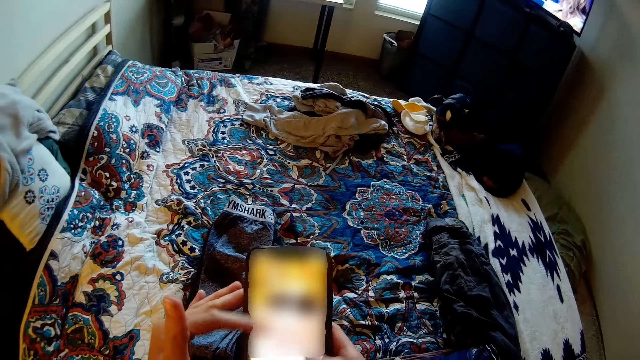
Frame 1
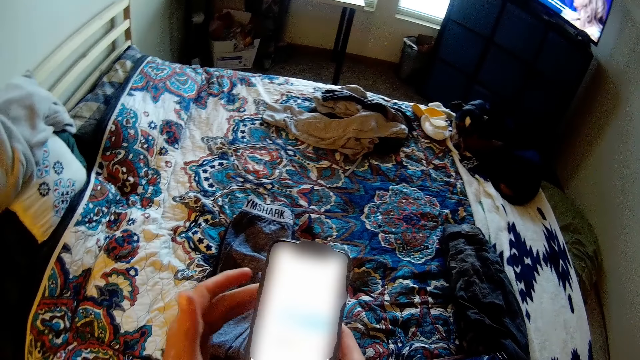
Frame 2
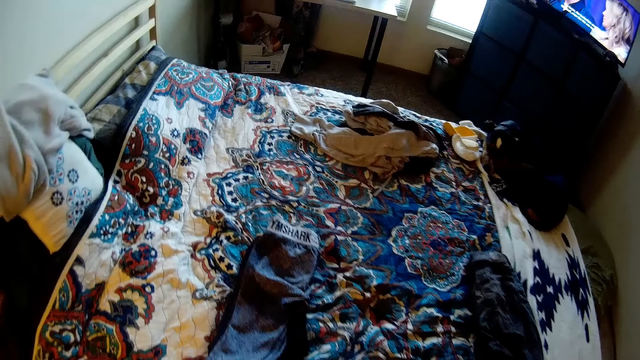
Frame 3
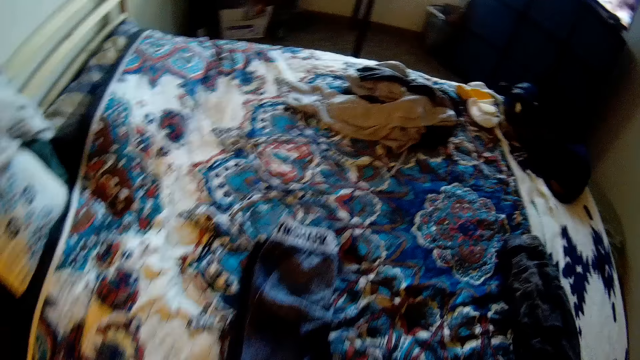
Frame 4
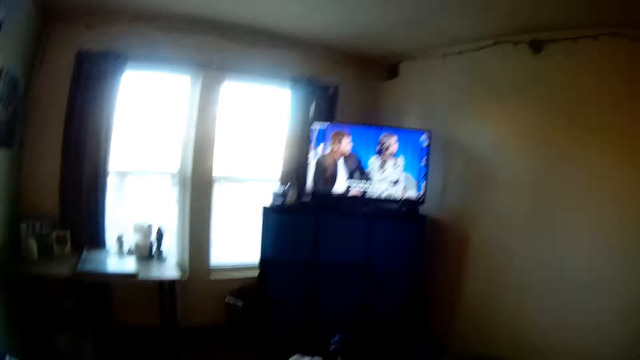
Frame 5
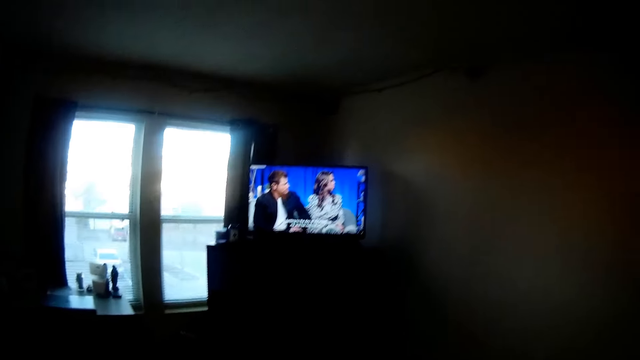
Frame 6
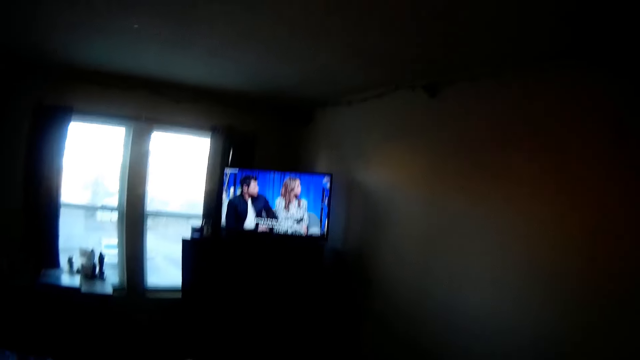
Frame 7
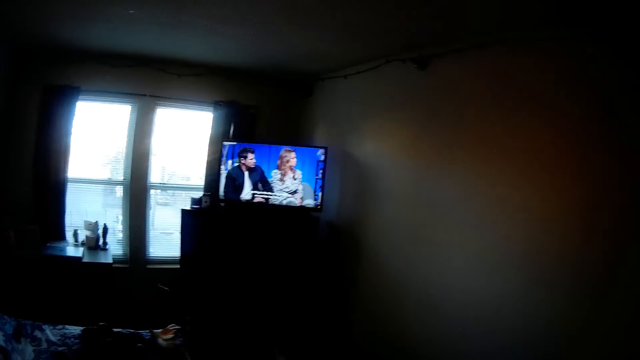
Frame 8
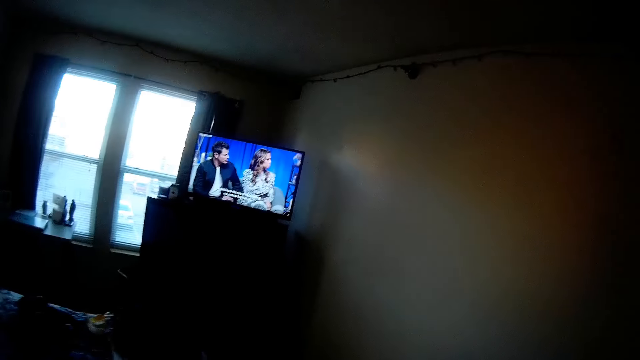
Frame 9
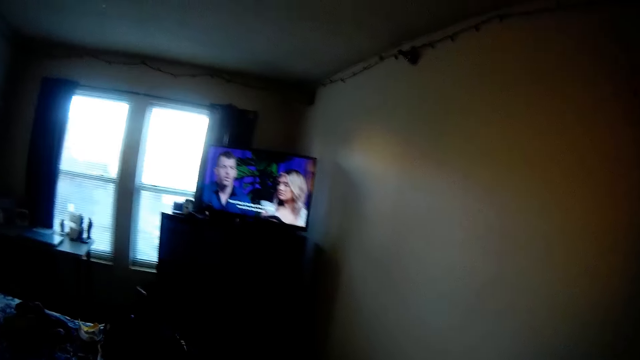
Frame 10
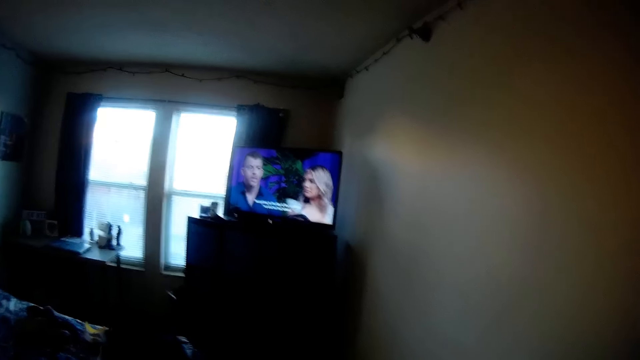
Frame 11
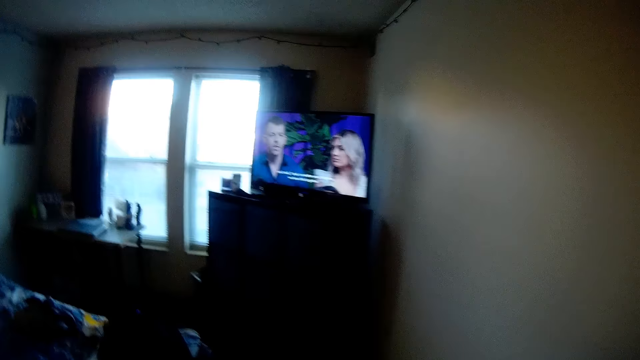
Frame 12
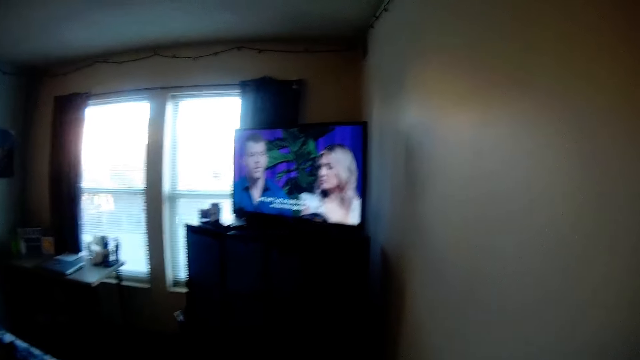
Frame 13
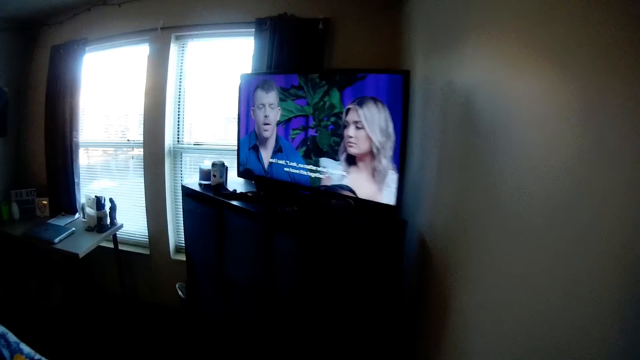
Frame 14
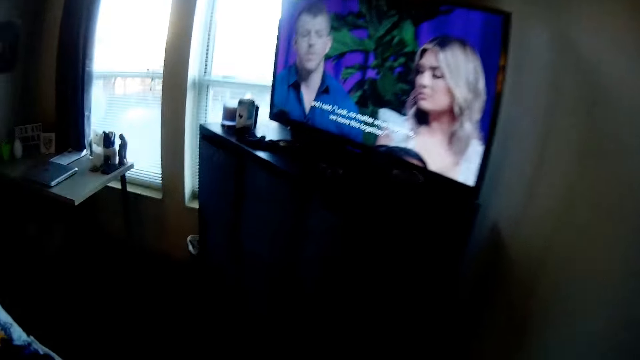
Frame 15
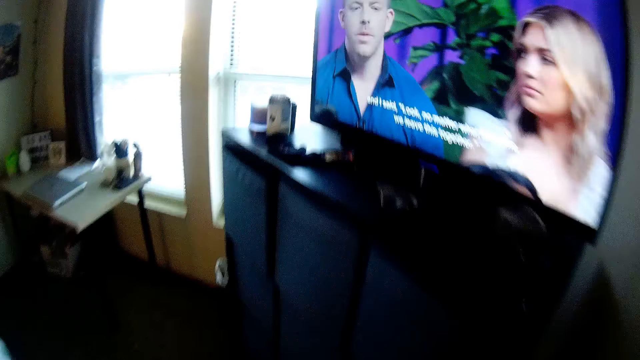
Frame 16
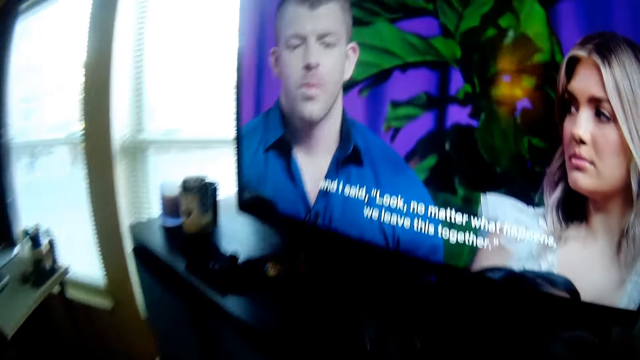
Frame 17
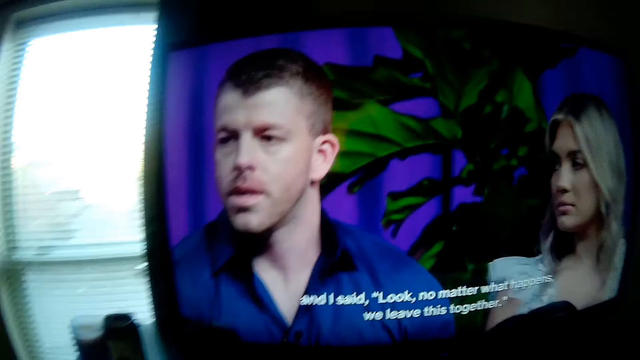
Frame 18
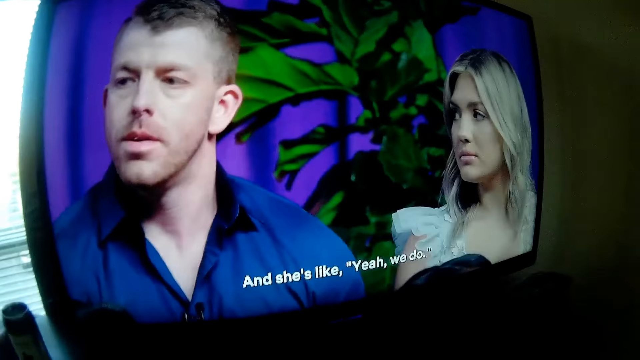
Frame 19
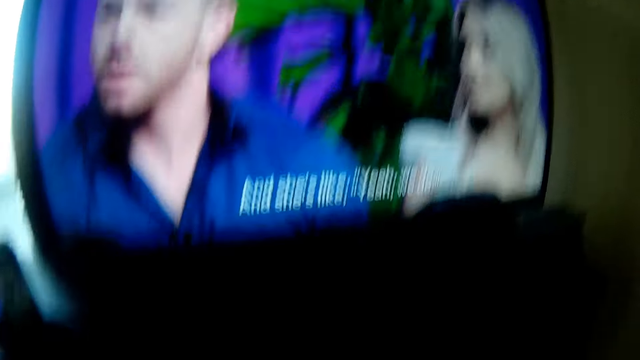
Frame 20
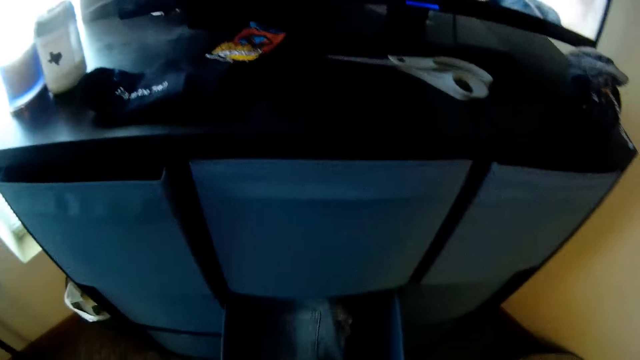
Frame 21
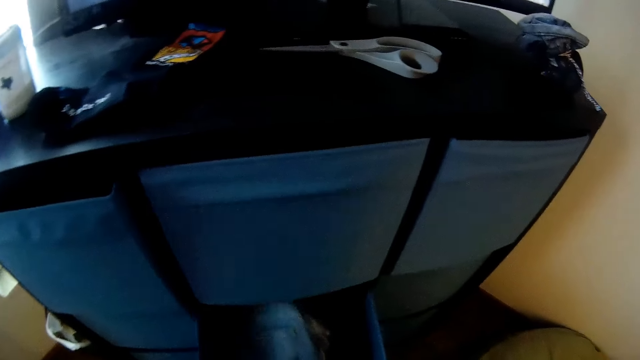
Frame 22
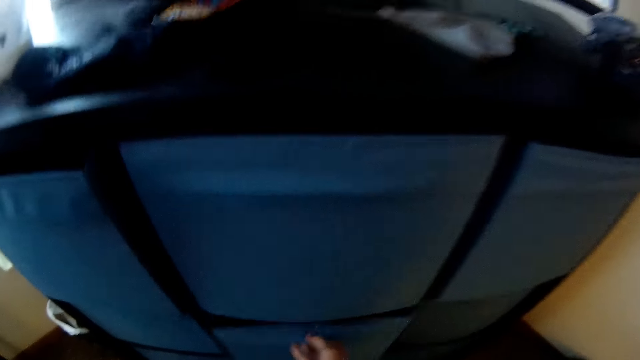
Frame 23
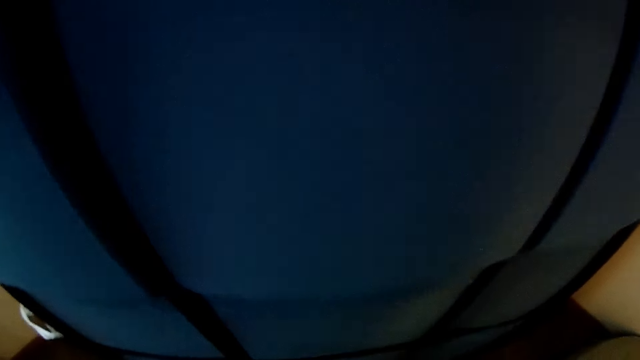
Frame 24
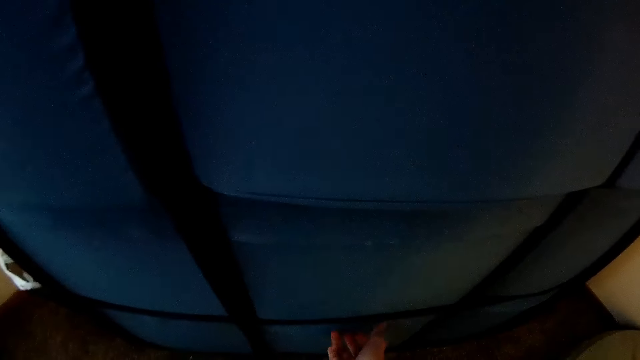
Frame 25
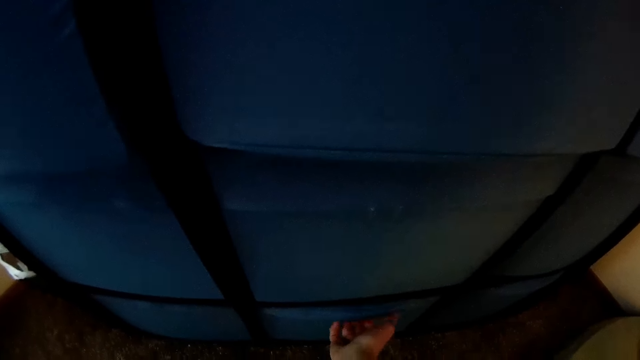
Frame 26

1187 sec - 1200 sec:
The camera wearer watches the television. They walk around in the room. They walk closer to the television. They open a drawer in the cabinet.

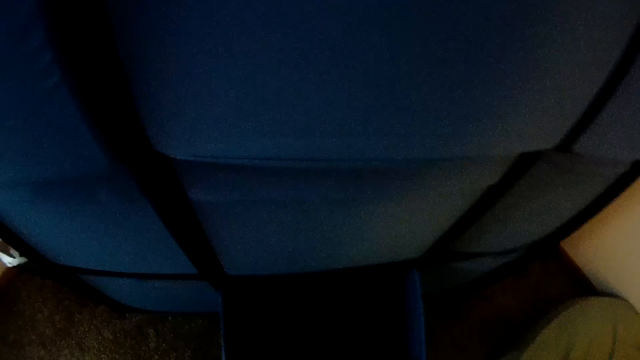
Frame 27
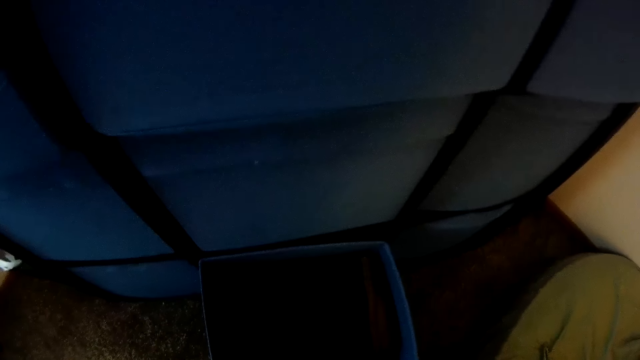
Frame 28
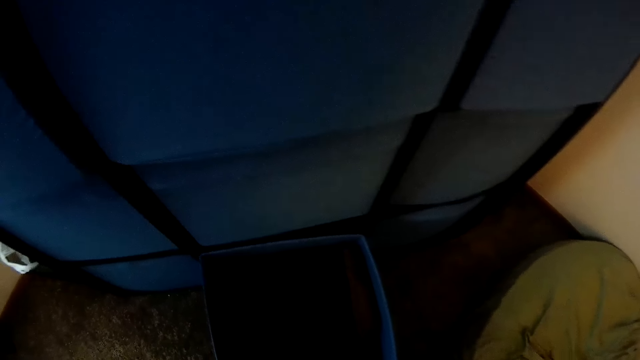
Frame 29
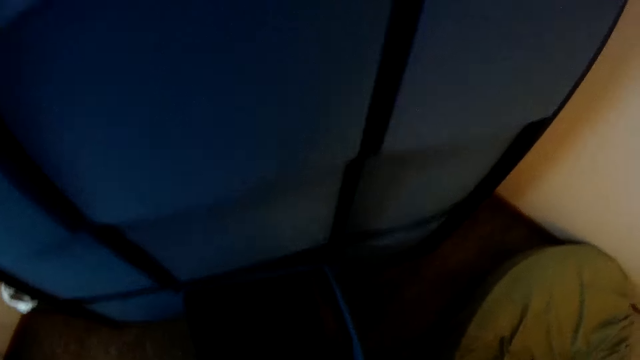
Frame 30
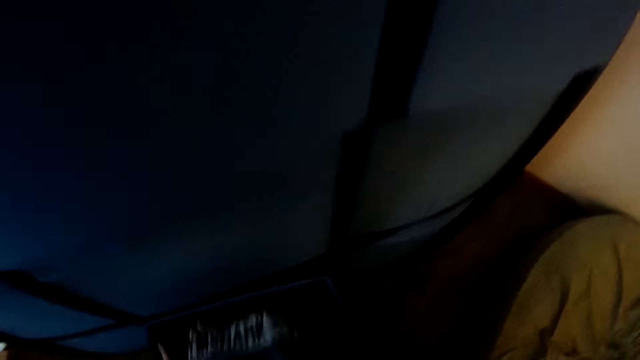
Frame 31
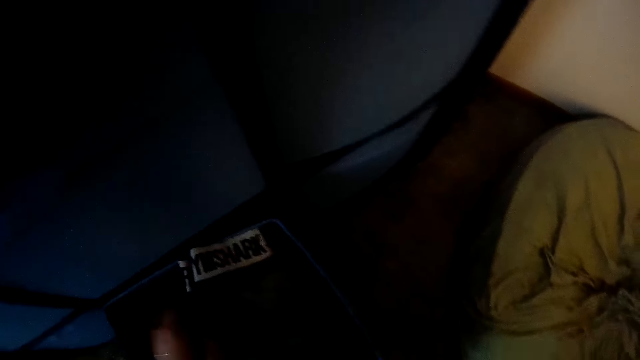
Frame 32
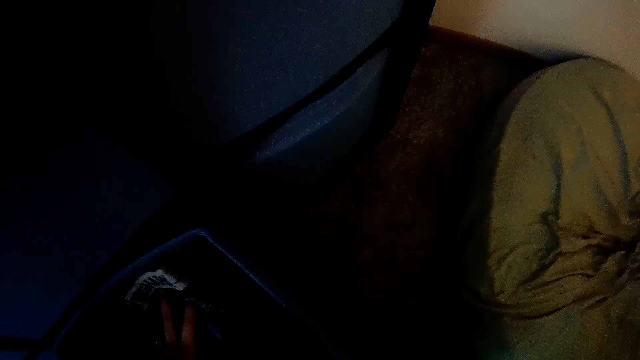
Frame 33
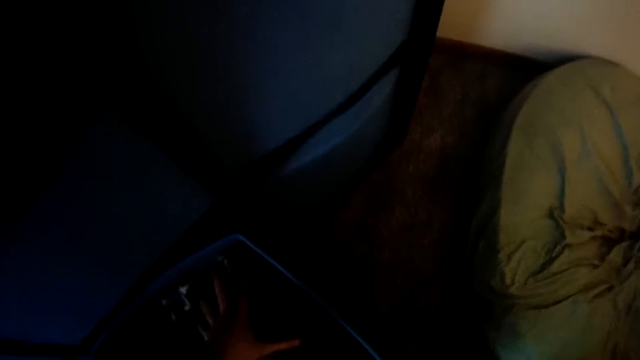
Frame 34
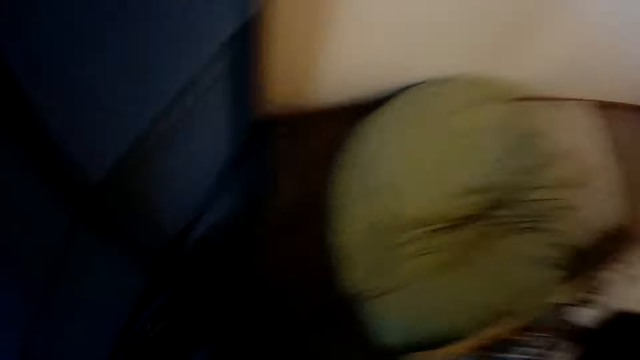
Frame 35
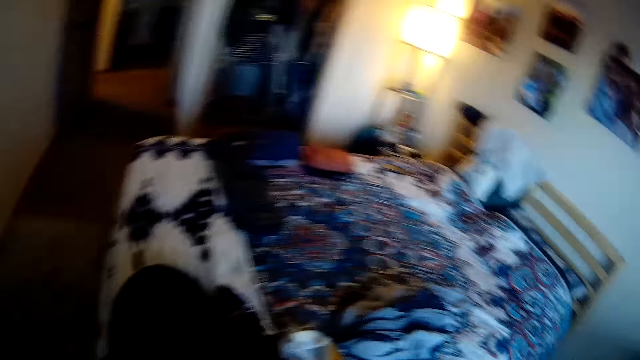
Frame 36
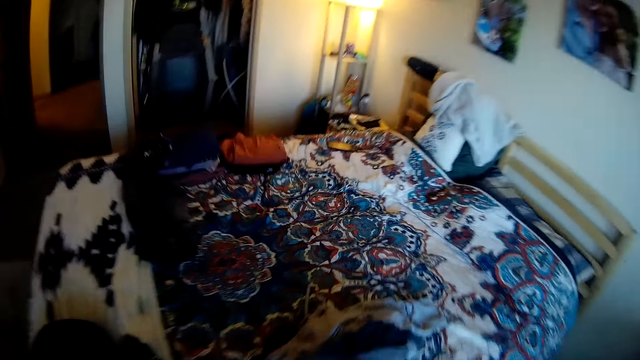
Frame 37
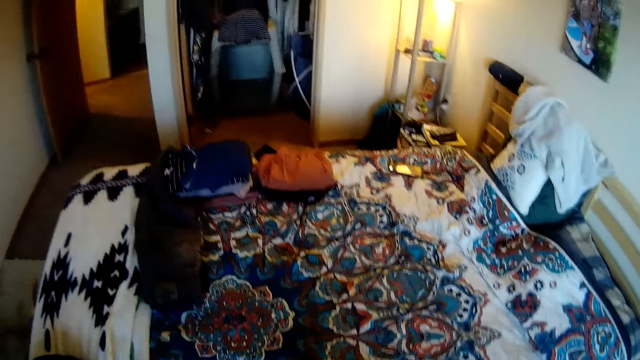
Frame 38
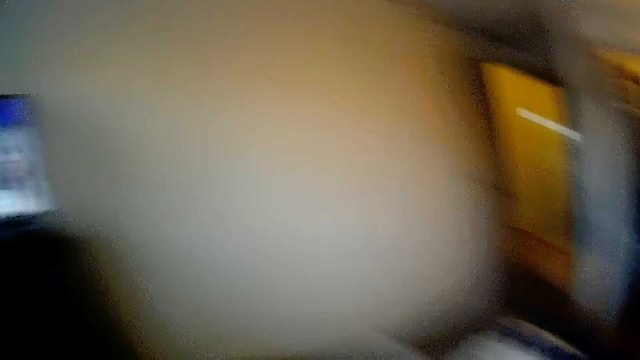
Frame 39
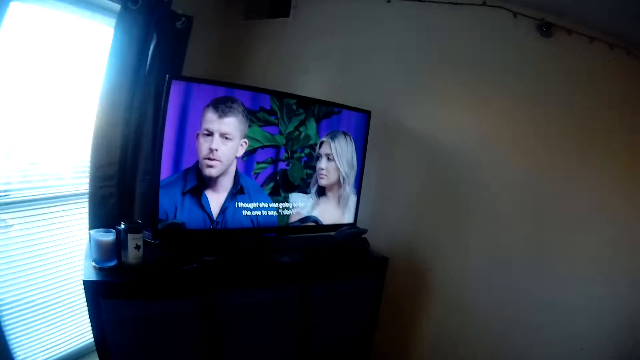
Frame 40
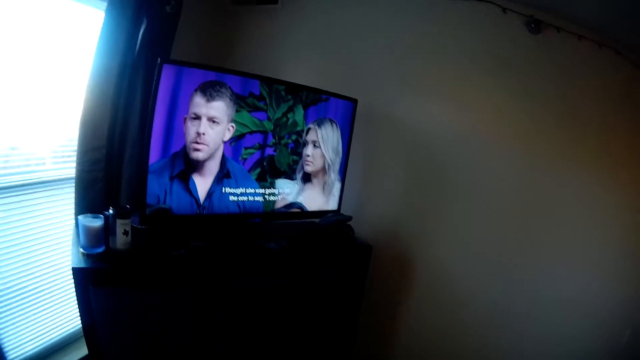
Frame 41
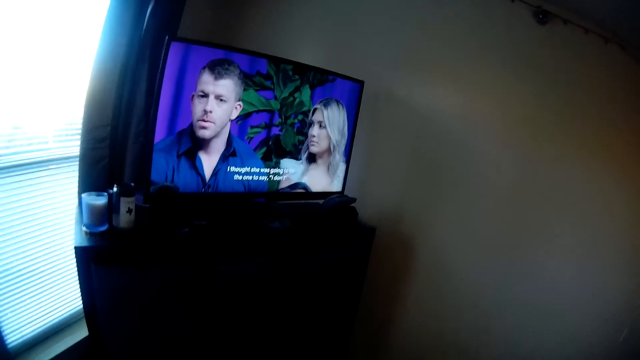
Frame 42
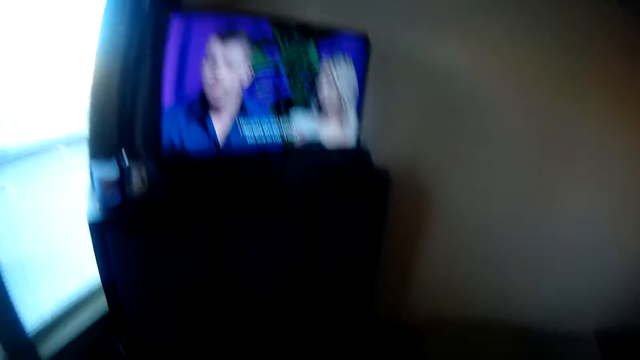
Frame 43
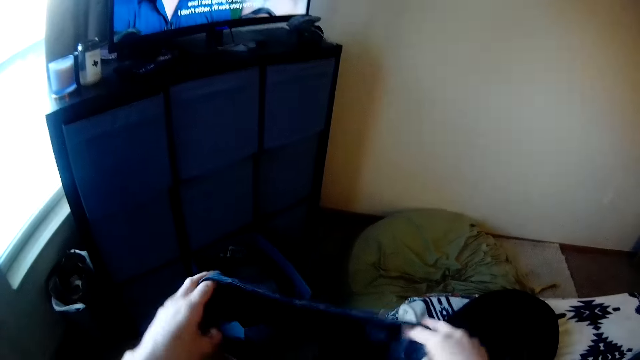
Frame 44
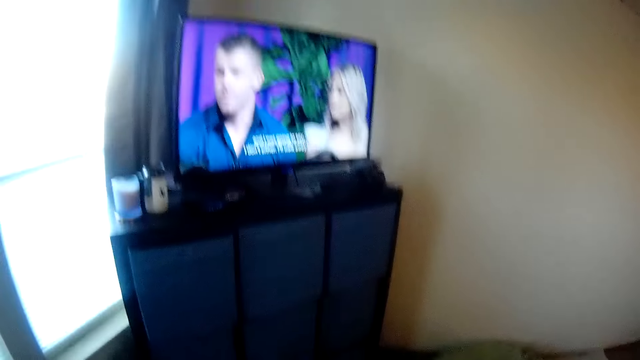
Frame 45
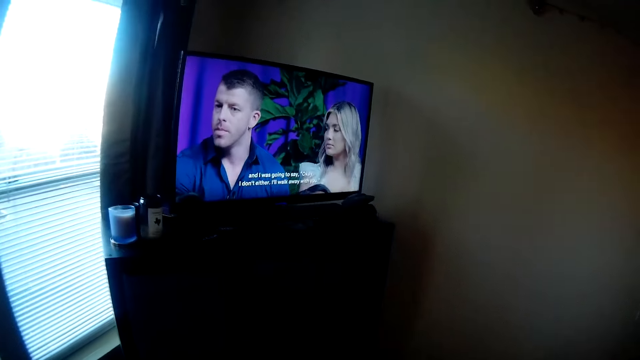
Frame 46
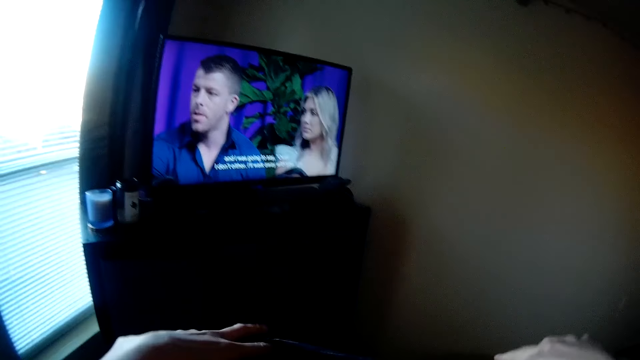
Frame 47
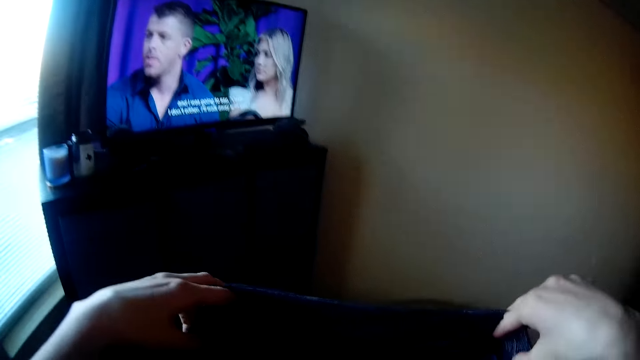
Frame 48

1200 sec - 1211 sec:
The camera wearer opens another drawer in the cabinet. They put the clothes inside the drawer. They pick up clothes from the bed. They watch the television. They adjust an underwear.
